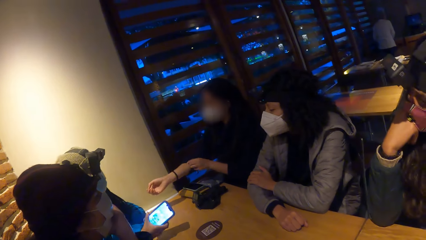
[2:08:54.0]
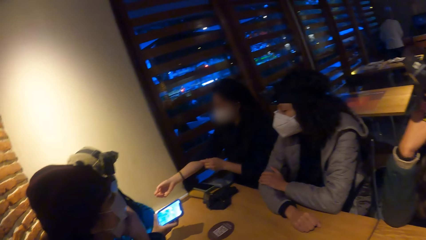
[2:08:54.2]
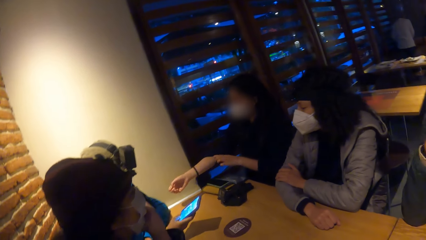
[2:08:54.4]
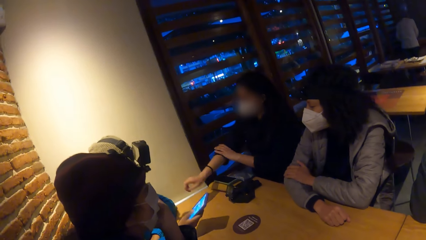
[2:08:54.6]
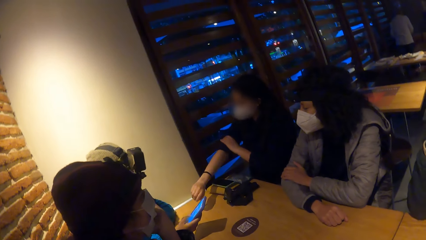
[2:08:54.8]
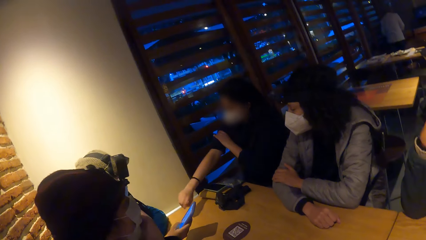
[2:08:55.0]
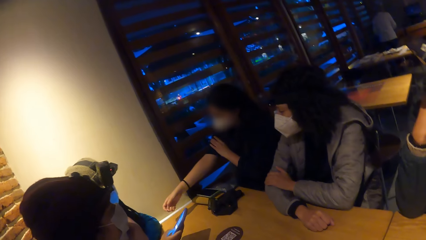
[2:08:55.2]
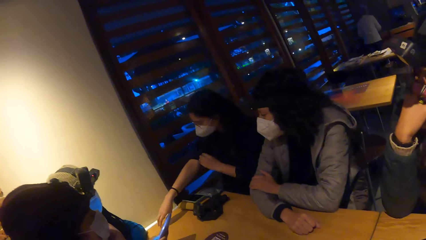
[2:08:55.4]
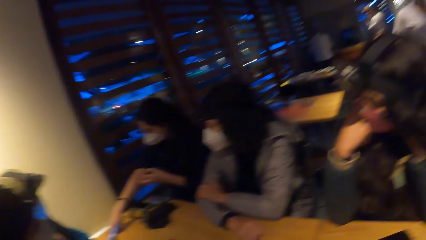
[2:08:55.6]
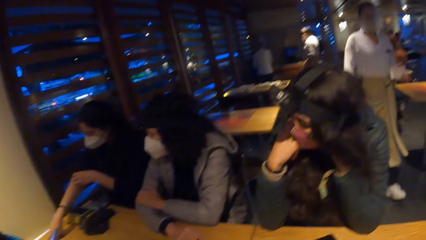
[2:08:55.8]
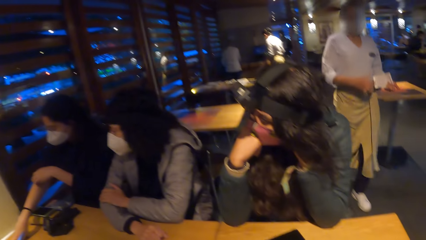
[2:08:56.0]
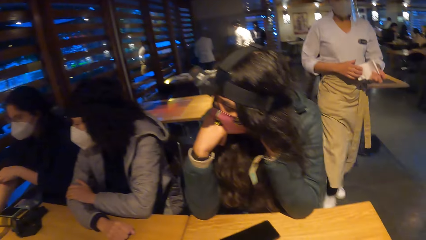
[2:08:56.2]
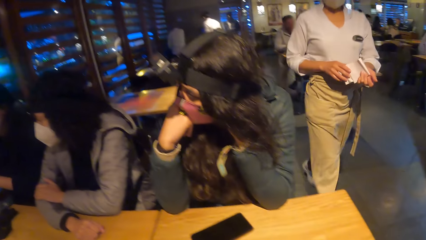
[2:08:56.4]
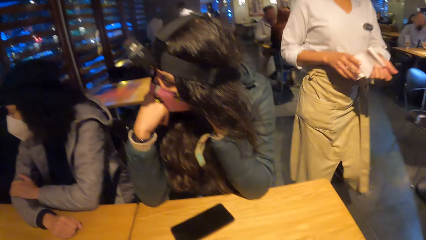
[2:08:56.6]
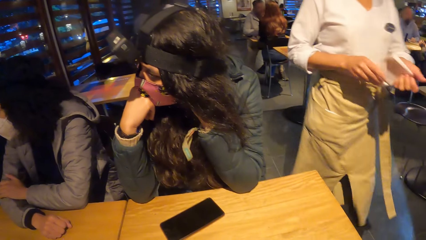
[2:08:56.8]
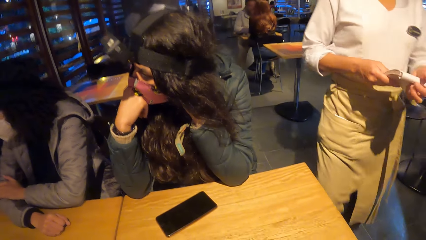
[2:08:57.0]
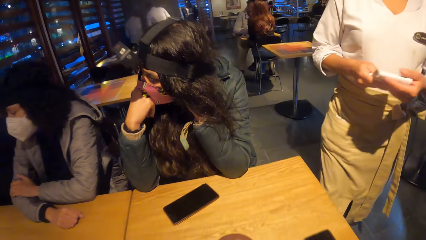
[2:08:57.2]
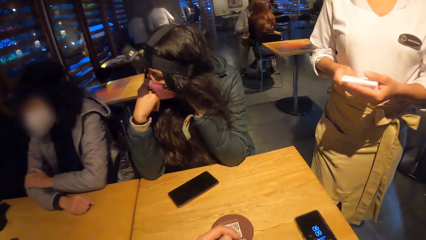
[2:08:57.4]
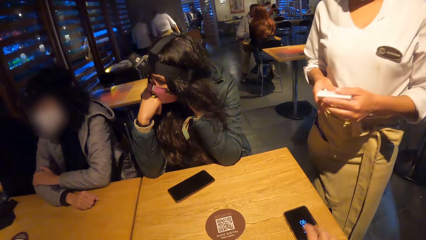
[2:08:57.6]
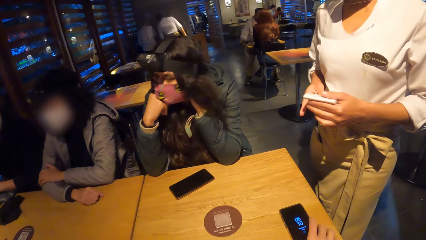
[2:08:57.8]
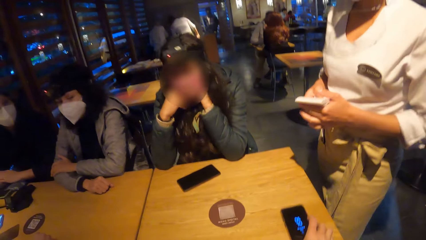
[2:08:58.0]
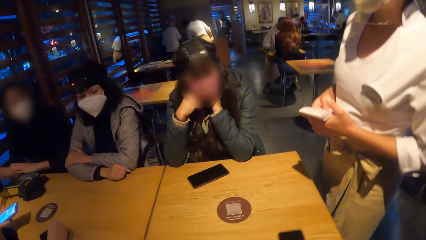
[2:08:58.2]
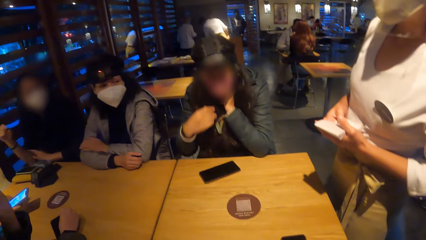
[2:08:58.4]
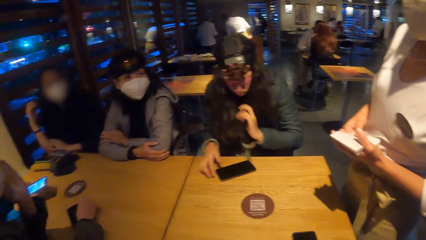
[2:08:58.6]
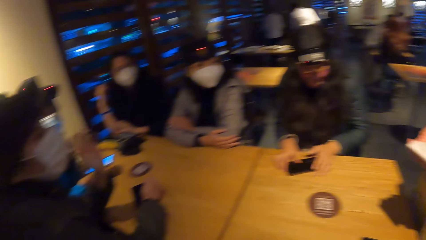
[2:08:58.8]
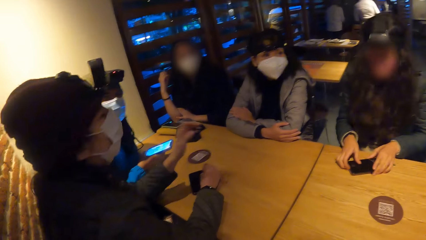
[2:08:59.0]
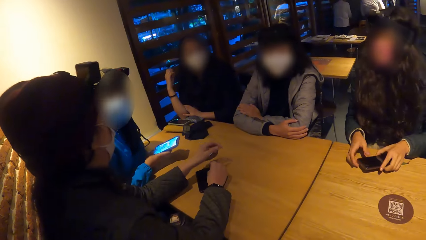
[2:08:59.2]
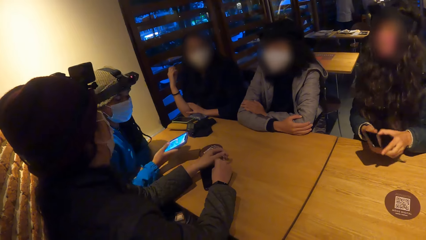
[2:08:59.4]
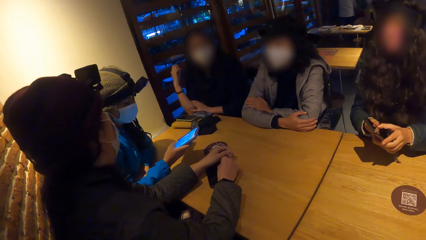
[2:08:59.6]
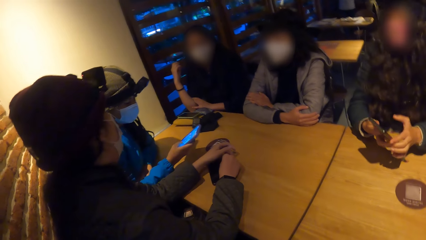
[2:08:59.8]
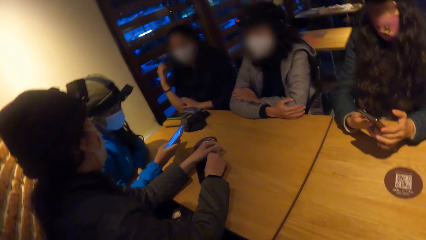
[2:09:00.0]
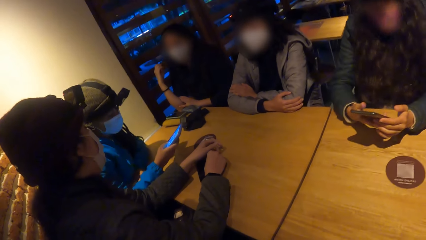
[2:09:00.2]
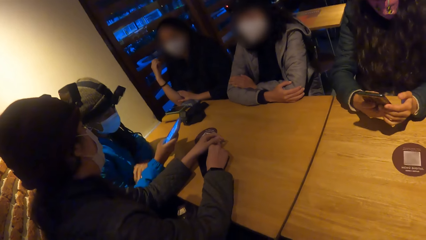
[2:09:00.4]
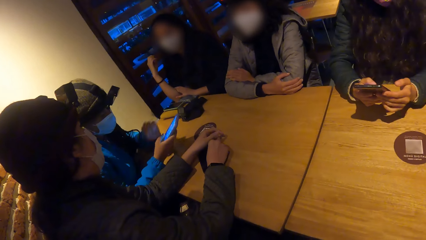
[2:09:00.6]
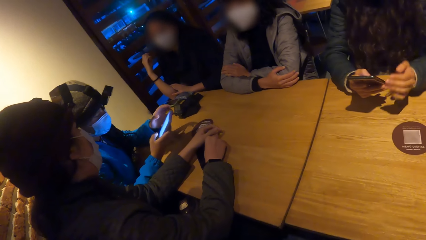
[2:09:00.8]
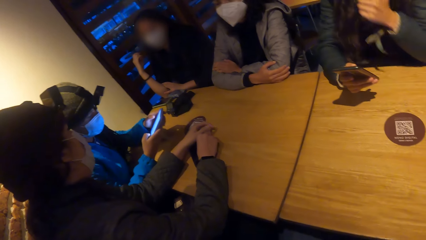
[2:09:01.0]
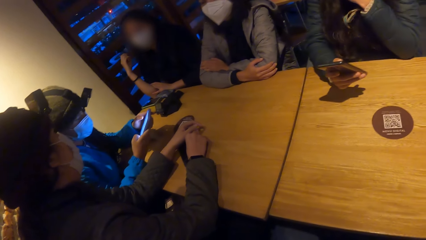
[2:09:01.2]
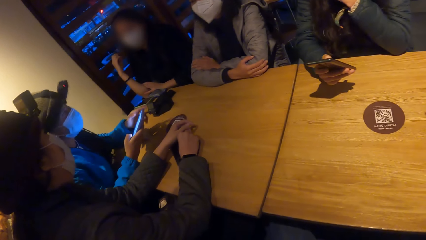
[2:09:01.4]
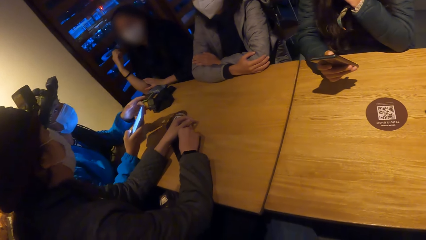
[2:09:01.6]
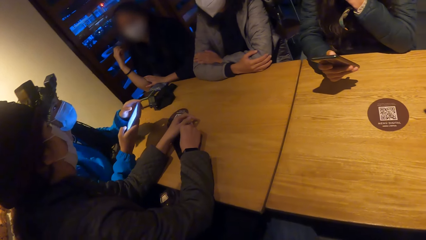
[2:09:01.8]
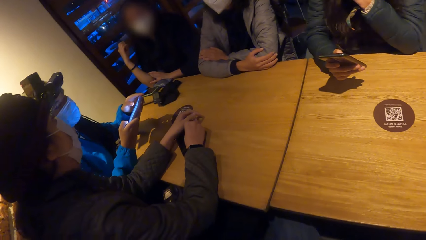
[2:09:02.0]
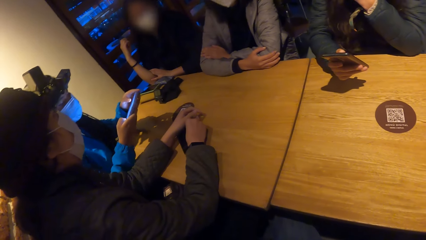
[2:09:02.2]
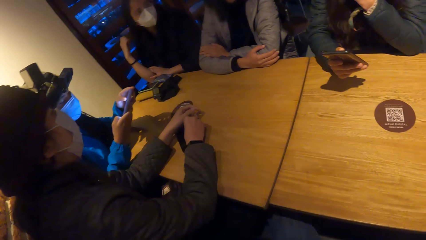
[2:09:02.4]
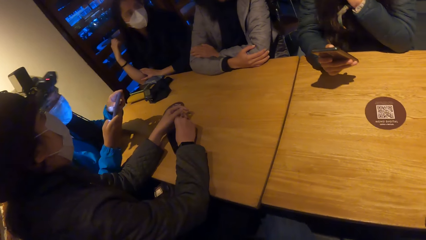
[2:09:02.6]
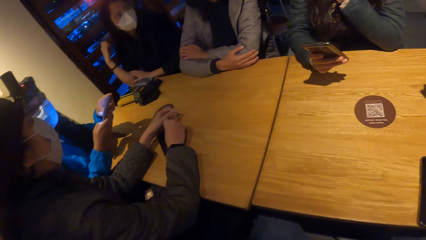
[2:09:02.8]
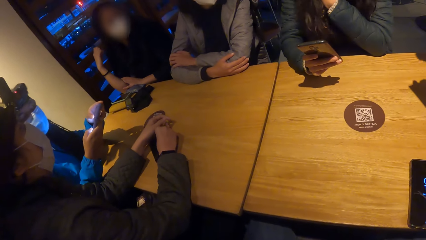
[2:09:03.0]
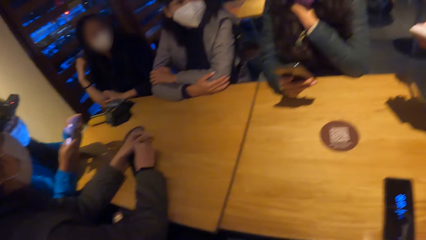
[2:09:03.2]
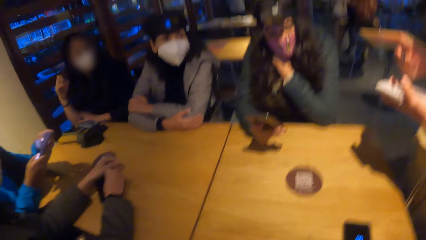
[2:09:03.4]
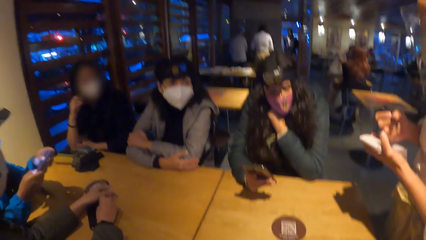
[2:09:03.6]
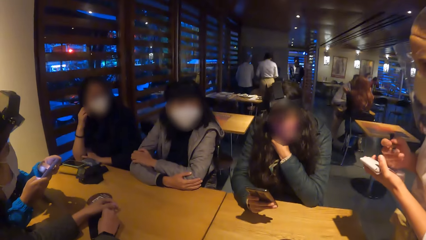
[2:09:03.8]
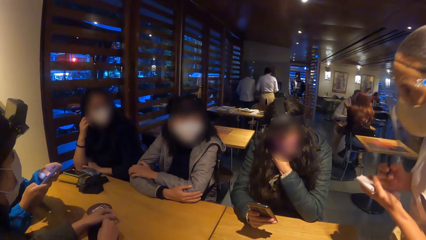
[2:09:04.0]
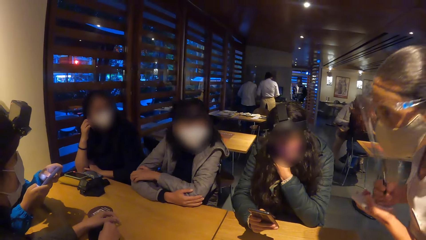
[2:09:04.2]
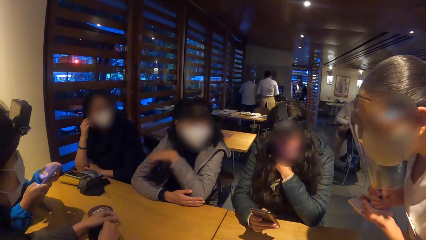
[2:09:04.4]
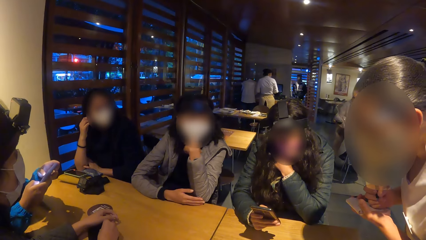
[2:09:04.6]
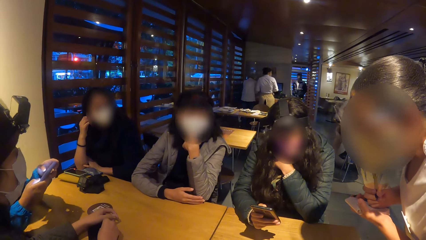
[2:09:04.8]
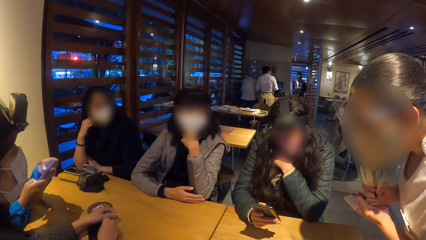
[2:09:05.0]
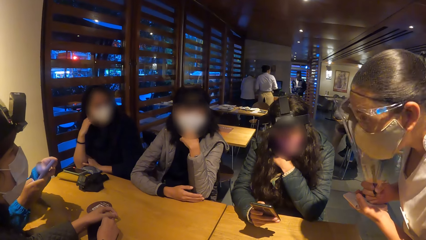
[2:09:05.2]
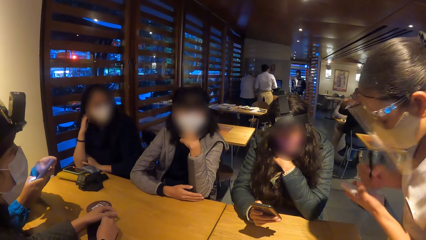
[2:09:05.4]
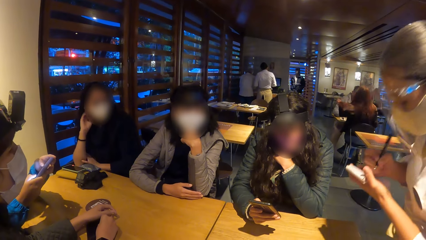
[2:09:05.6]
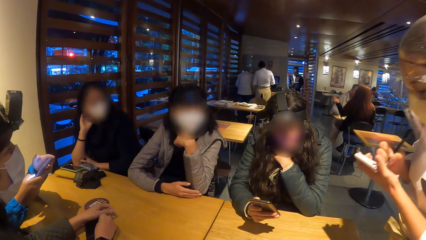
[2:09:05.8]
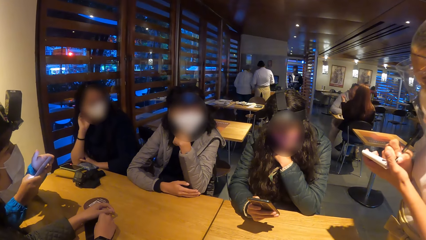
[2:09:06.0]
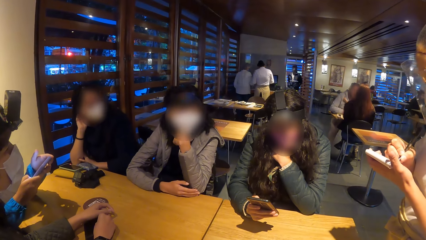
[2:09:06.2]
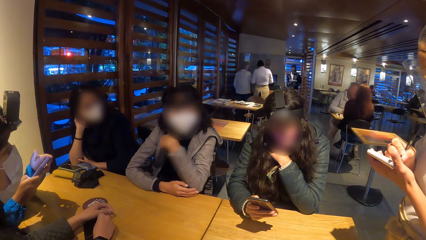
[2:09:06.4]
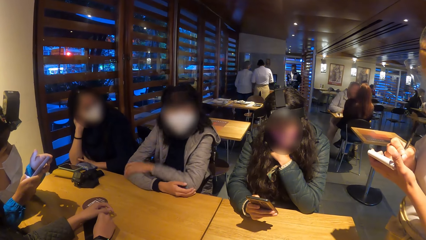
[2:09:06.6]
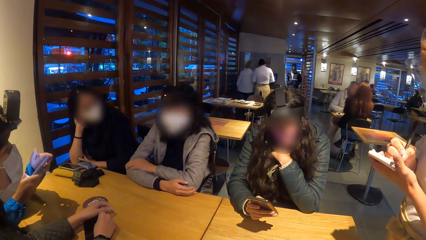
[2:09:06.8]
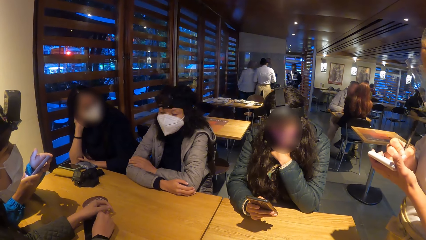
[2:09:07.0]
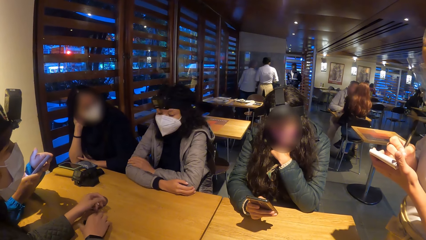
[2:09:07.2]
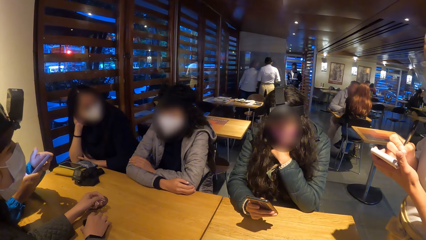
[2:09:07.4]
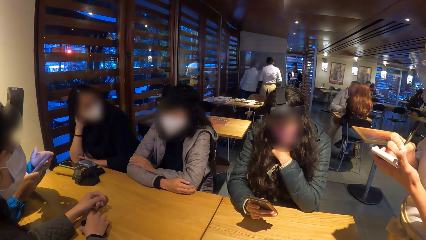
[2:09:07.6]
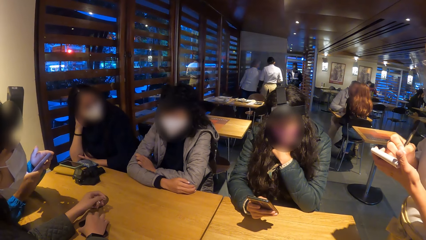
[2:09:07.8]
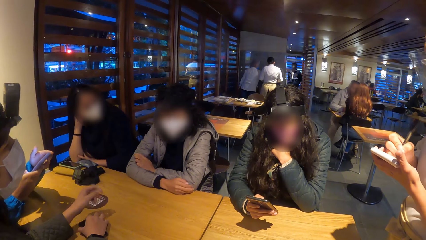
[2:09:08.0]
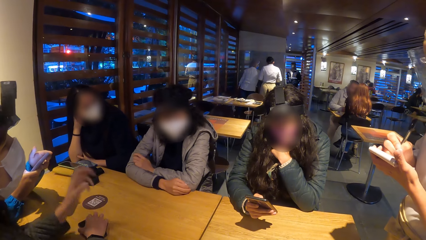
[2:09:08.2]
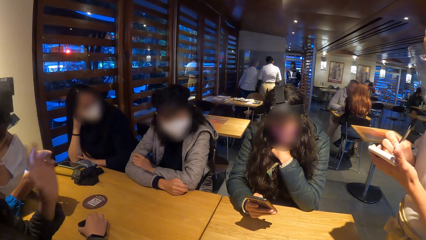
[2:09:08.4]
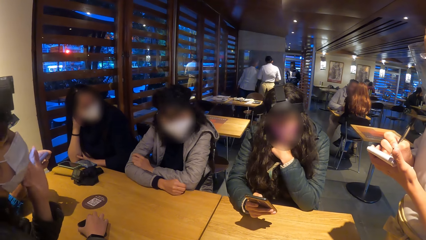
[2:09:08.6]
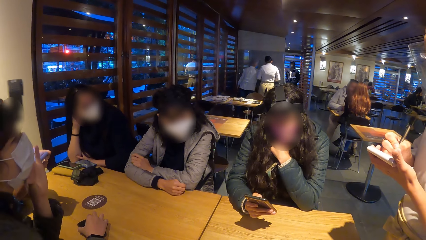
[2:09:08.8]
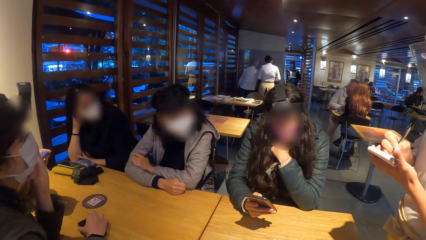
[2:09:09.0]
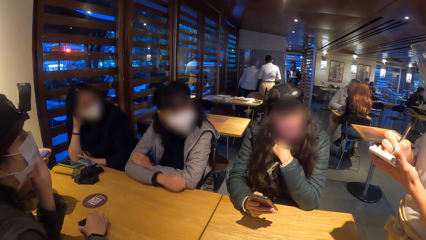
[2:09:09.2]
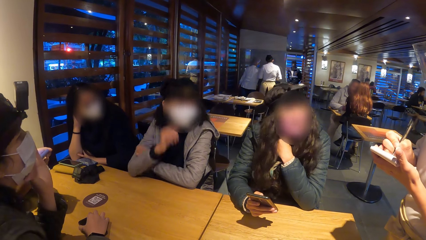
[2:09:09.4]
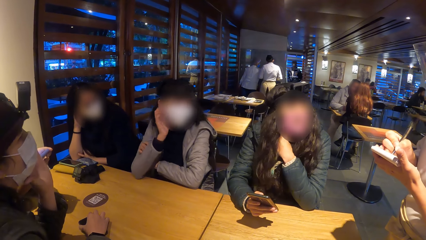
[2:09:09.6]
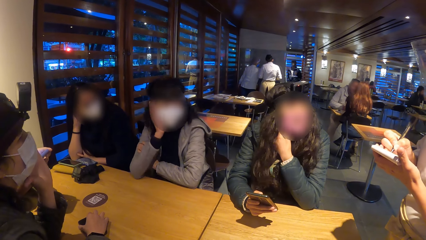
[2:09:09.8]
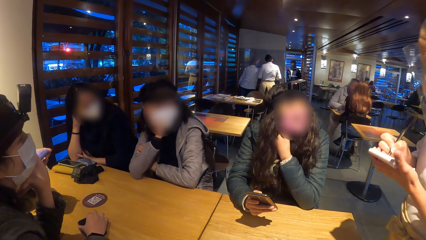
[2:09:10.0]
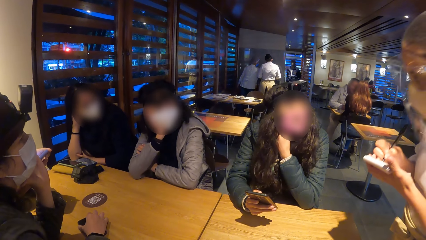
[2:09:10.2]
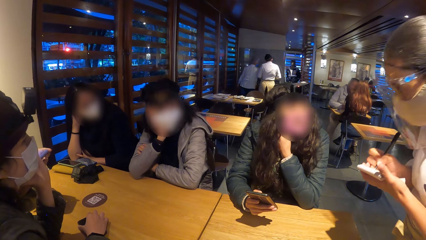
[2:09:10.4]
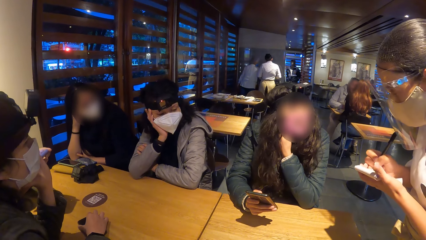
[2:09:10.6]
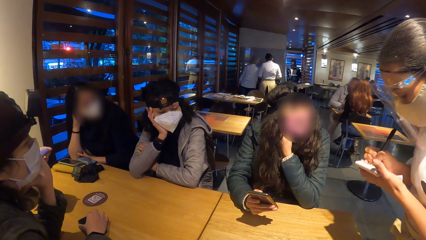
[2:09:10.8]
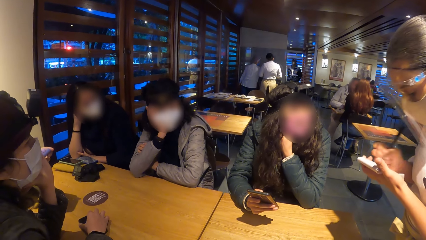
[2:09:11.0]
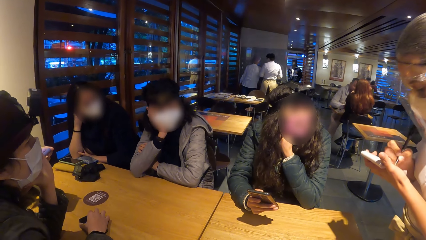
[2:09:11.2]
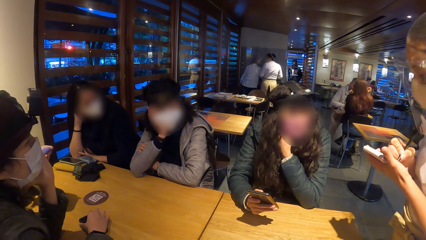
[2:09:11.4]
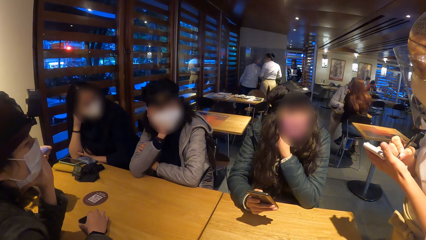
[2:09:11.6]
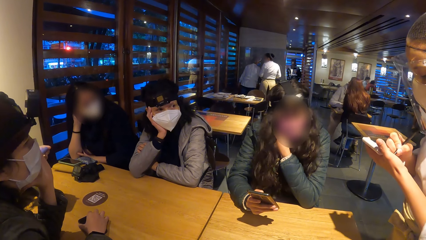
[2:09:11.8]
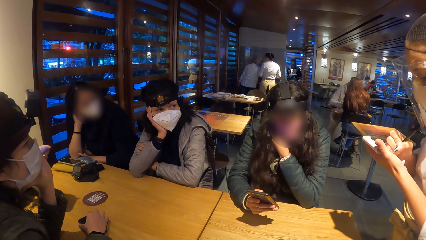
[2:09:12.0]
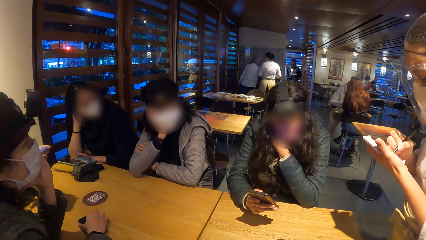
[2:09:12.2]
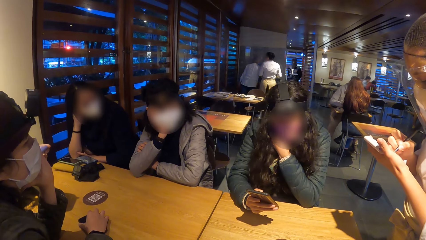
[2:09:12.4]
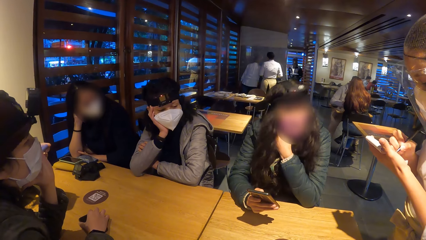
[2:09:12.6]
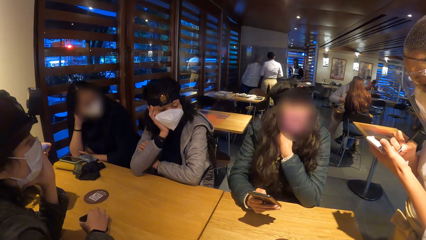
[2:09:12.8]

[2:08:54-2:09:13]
A woman pulls back a jumper in her right hand. The camera wearer looks around. A waiter walks to the table. The waiter interacts with the group of people at the table. The camera wearer looks around. Another woman operates a phone. The other woman holds her chin with her left hand. The waiter takes notes on a book.
